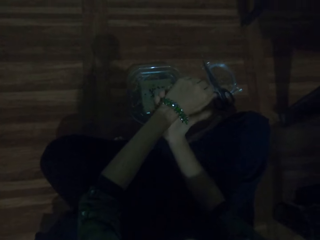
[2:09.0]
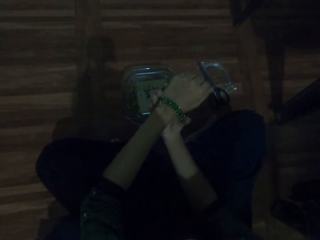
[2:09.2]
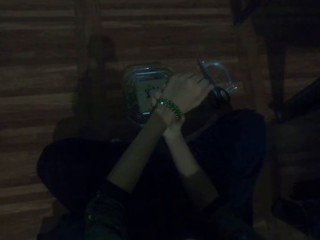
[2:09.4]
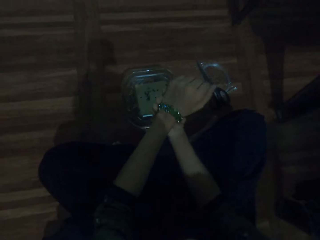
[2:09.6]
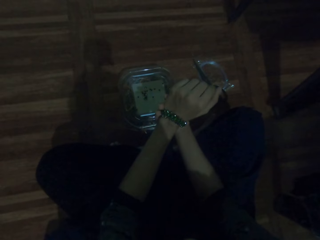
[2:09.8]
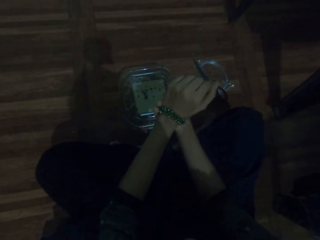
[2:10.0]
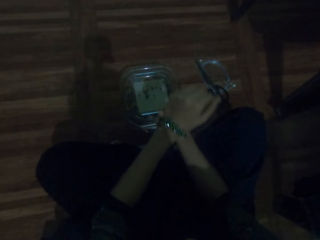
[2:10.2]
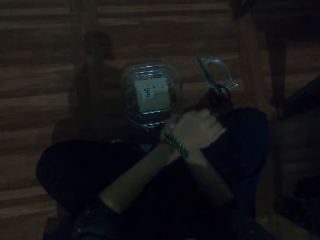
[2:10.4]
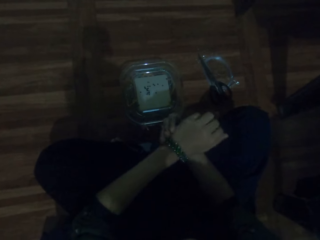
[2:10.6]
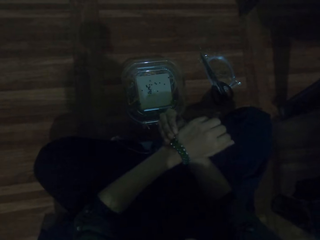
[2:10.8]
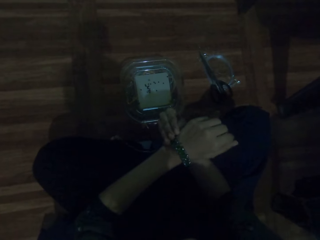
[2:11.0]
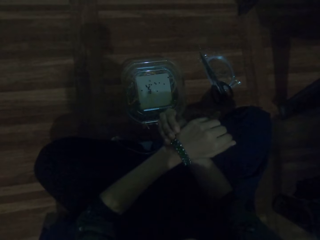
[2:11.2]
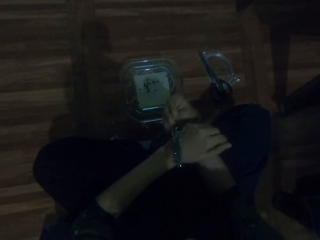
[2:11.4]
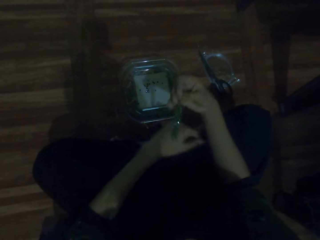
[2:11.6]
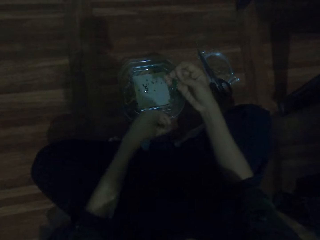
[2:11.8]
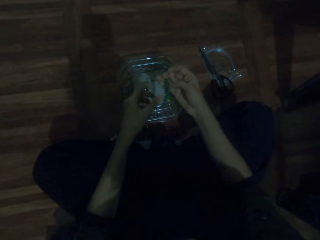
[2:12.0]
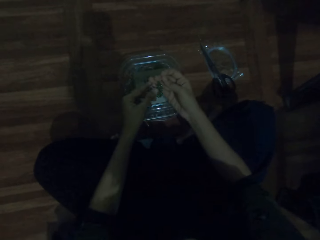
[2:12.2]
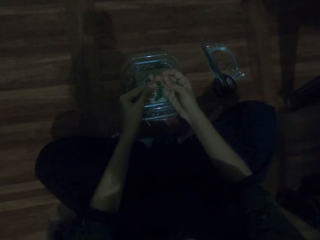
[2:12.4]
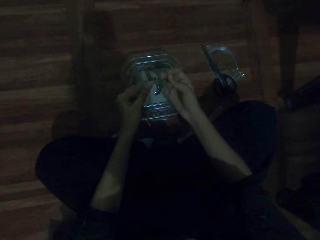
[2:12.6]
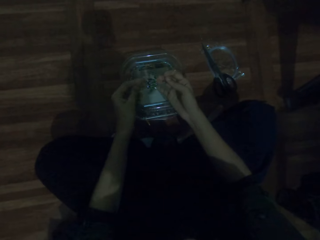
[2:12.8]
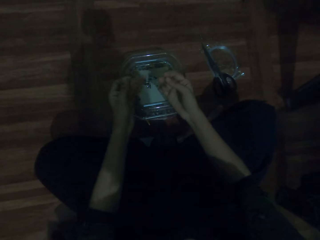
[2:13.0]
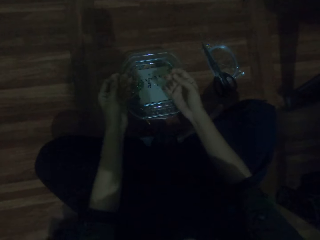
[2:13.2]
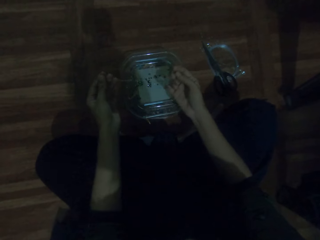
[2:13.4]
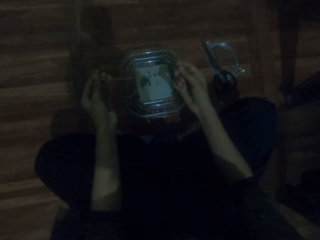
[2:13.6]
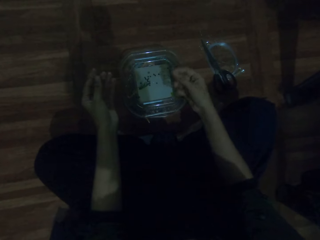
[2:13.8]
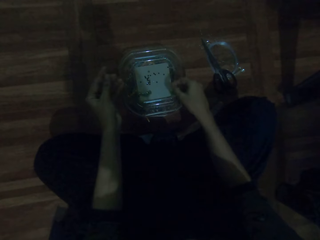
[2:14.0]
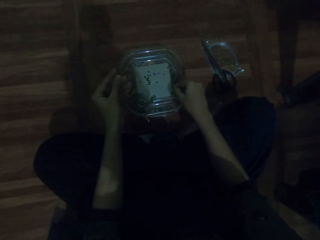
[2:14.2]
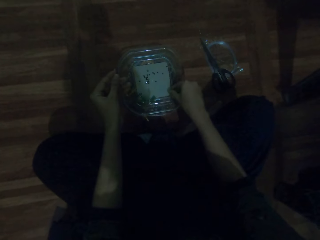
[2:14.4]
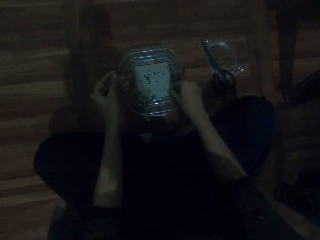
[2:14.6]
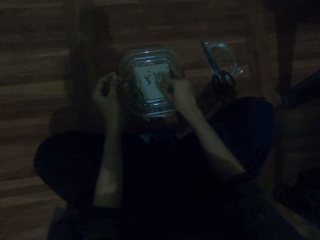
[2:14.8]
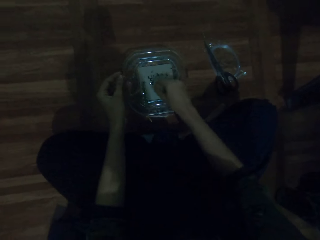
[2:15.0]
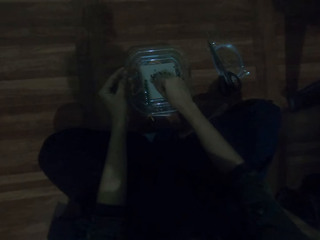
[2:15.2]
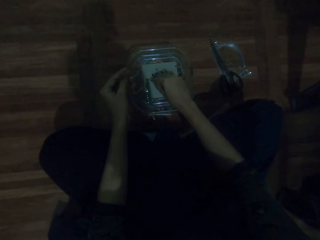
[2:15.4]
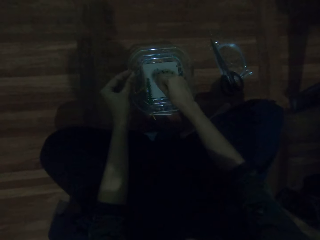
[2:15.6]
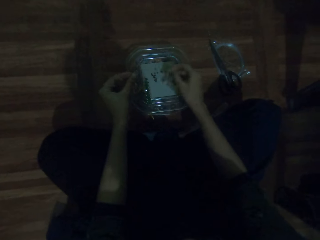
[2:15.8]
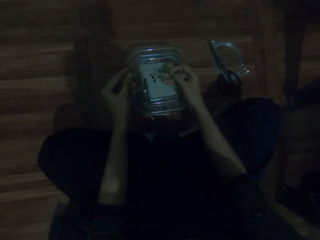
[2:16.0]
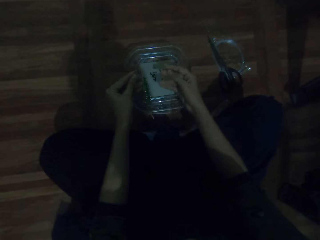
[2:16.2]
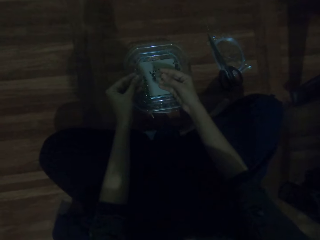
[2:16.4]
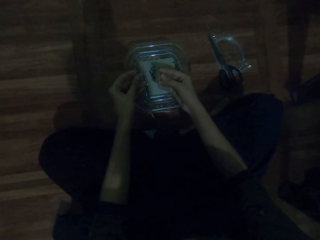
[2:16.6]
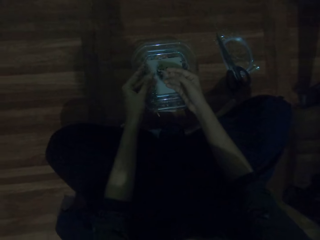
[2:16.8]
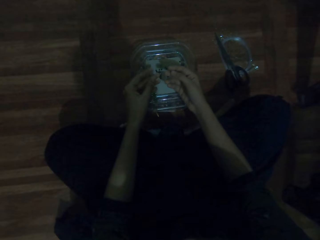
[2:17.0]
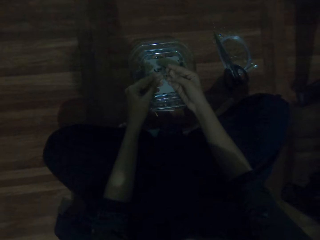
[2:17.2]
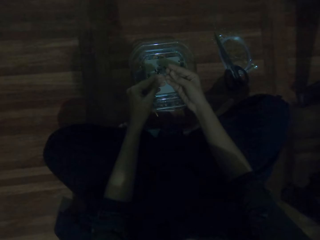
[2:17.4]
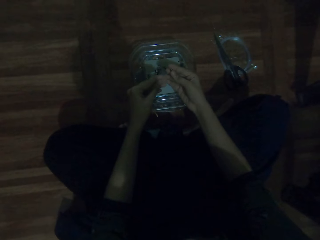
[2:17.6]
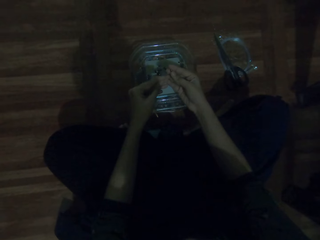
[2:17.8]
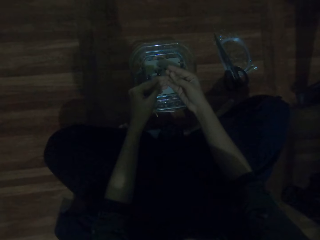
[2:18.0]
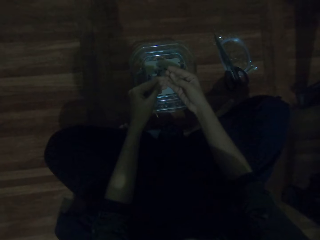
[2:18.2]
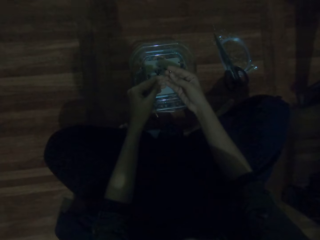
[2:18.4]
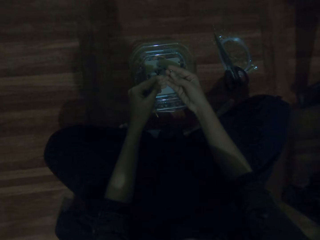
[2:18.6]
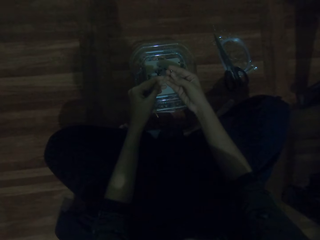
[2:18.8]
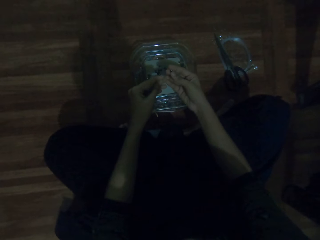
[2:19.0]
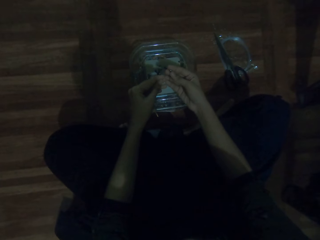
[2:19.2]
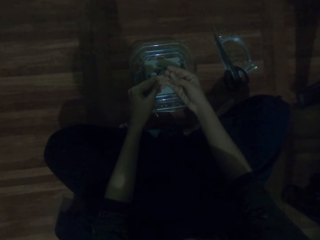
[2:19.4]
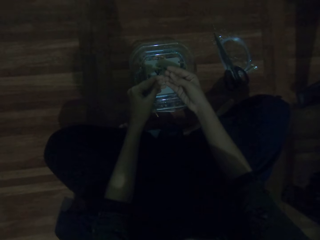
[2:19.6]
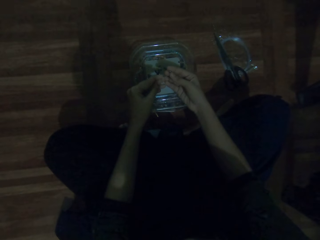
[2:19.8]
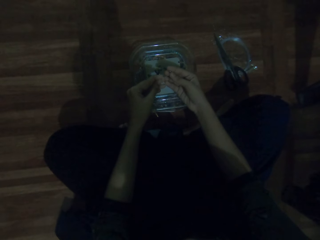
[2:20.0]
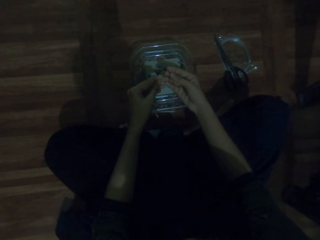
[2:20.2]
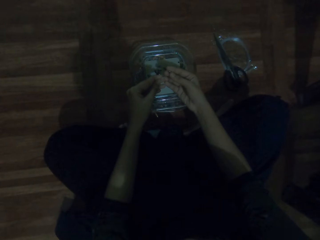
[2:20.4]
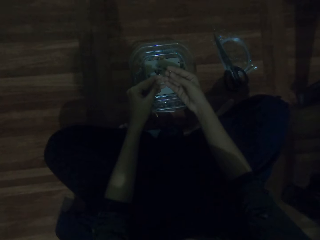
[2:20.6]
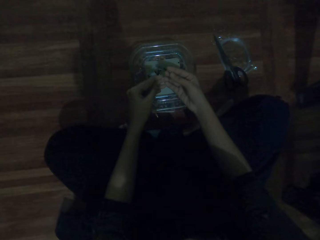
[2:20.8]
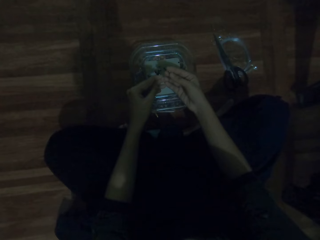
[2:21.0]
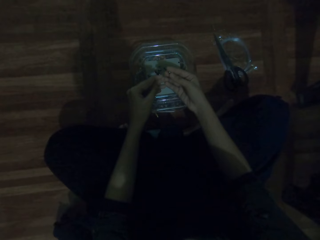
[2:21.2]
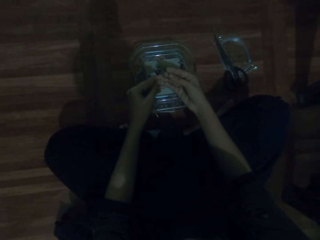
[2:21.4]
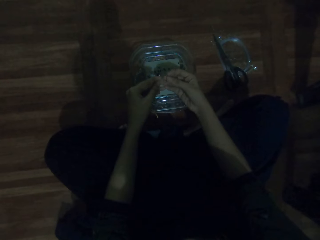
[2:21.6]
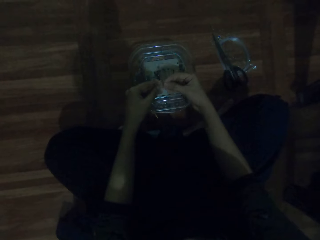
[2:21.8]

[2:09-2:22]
The camera wearer picks the beads from the tin. They put the beads on the beading wire.

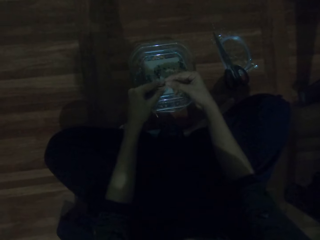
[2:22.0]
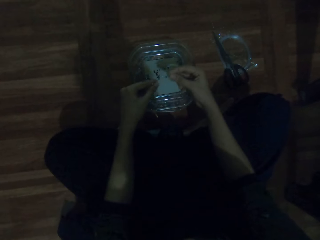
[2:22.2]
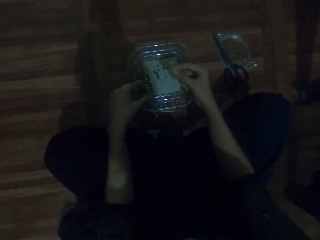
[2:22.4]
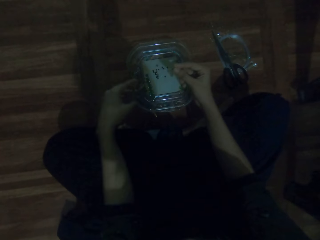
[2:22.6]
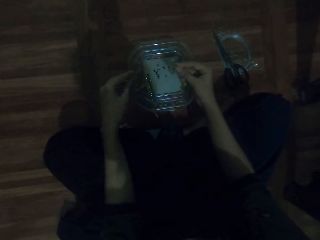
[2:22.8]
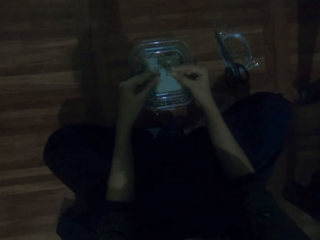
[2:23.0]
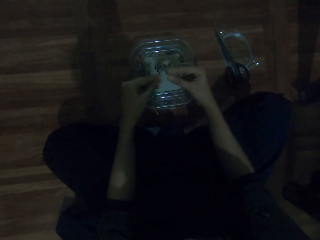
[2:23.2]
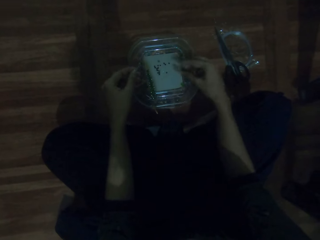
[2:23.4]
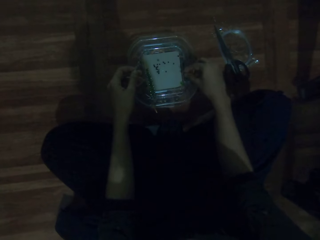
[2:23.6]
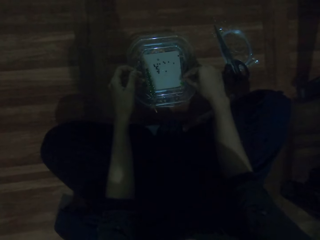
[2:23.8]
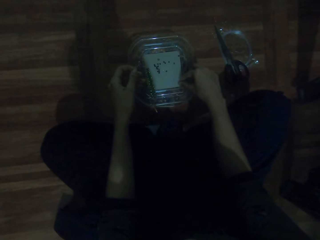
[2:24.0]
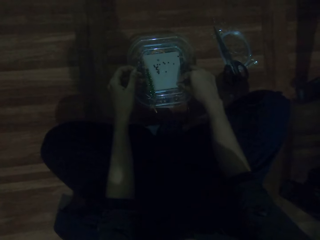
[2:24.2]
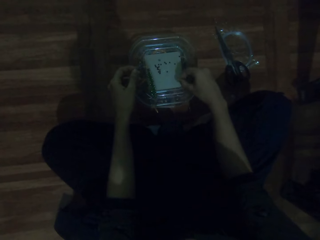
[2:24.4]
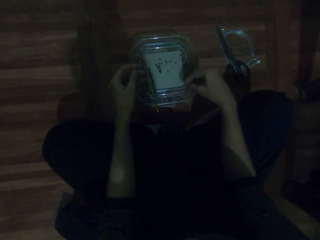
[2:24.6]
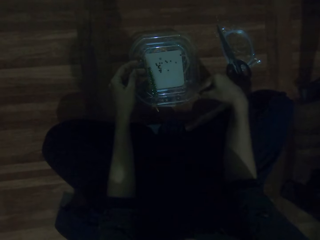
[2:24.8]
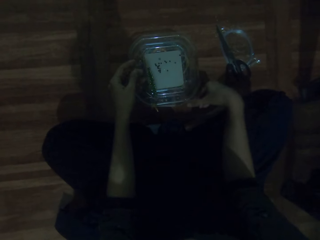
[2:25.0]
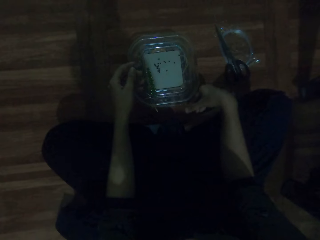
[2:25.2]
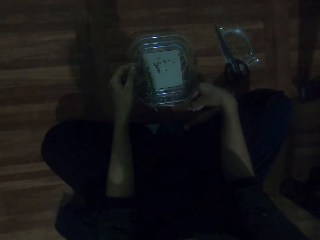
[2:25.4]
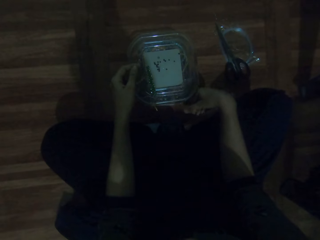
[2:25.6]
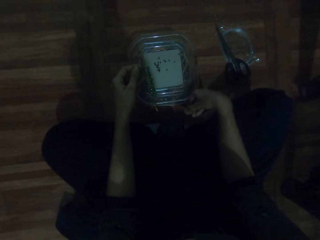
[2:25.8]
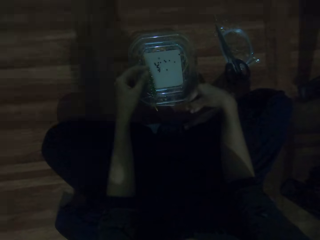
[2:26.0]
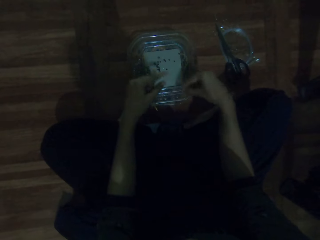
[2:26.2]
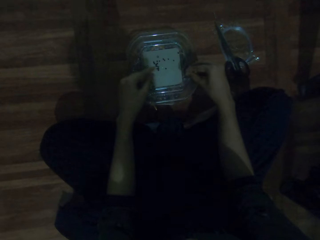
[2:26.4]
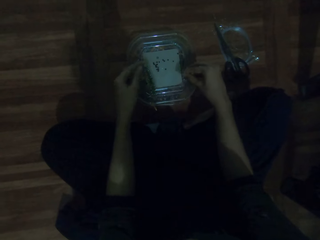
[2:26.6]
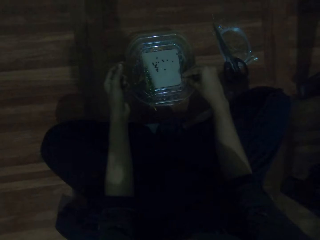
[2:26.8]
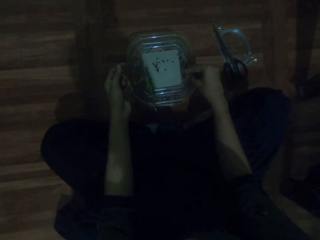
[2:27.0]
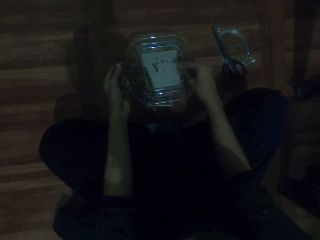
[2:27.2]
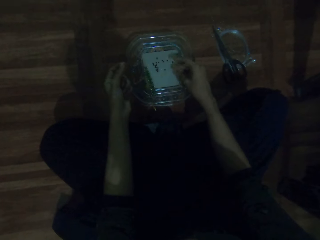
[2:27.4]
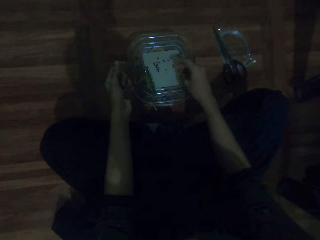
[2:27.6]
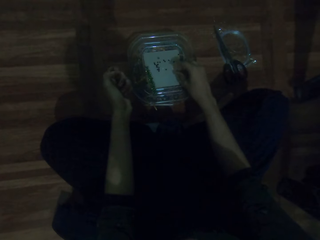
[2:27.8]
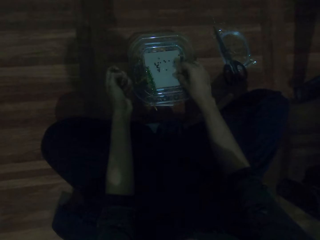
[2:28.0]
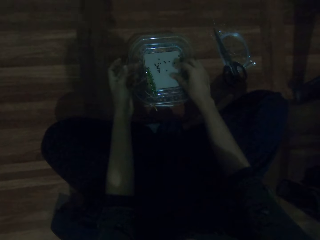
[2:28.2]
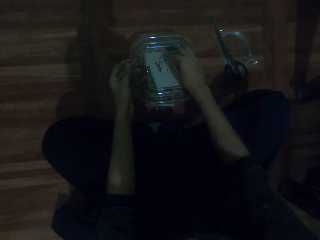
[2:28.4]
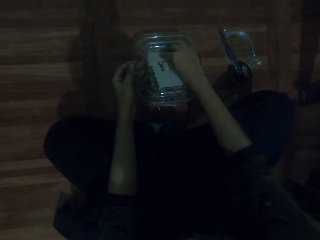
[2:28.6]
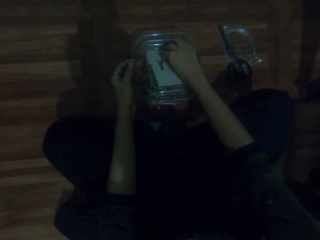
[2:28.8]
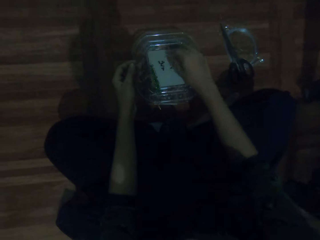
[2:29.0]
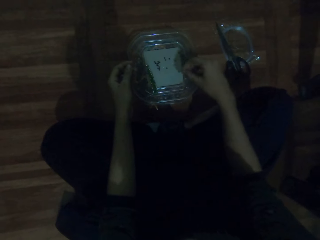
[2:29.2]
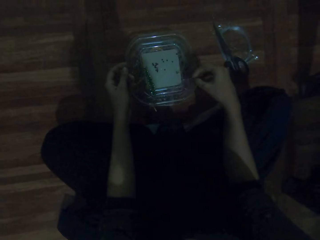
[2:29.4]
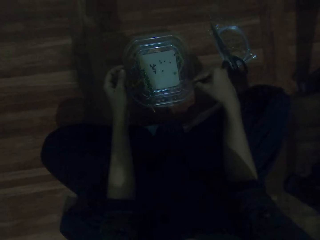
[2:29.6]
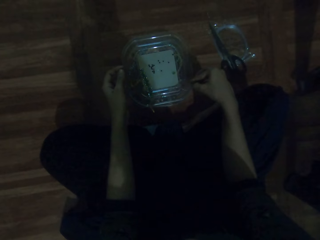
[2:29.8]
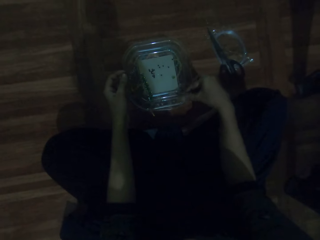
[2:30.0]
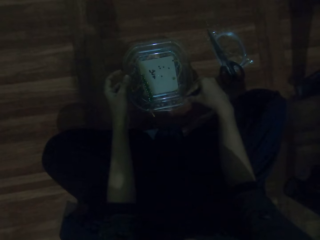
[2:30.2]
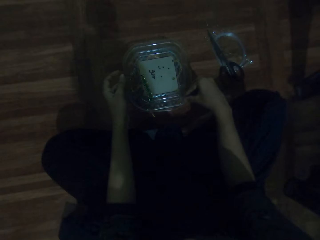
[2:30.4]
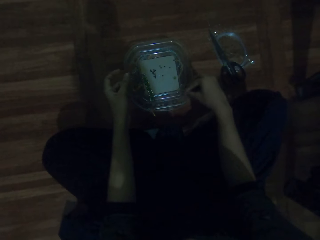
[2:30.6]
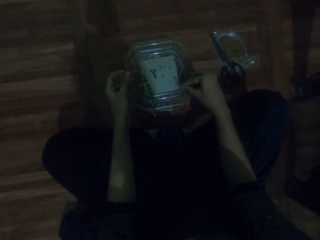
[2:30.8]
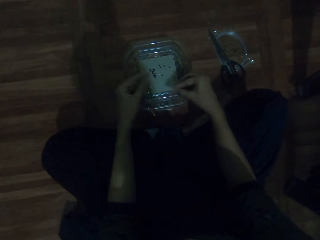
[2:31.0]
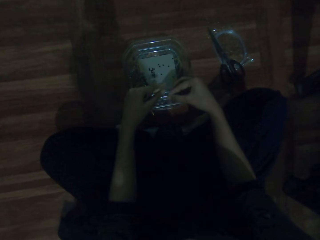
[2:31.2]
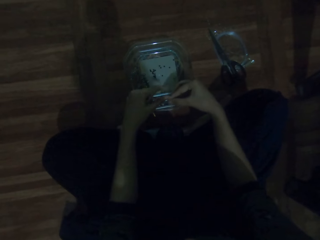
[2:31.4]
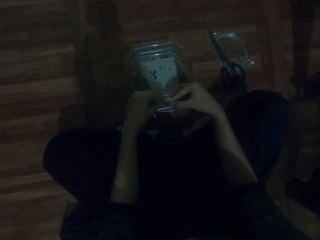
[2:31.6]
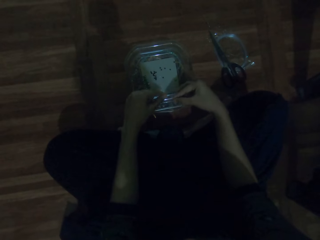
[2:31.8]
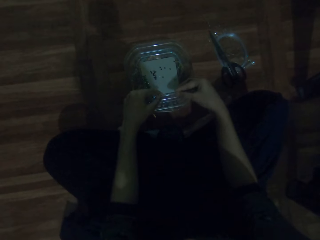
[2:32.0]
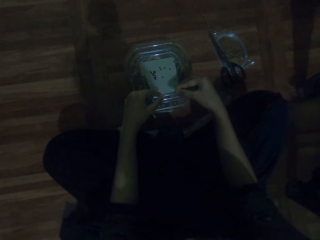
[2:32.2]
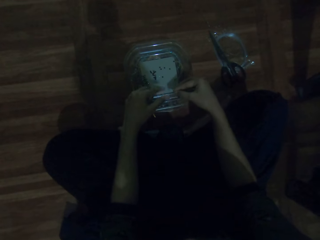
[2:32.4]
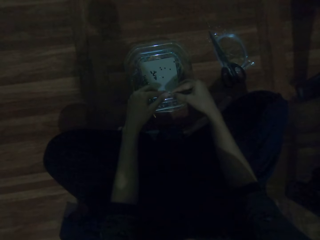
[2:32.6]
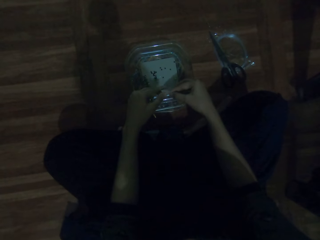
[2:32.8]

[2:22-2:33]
The camera wearer picks the beads from the tin.
